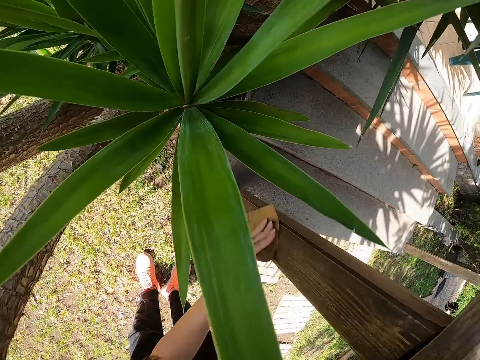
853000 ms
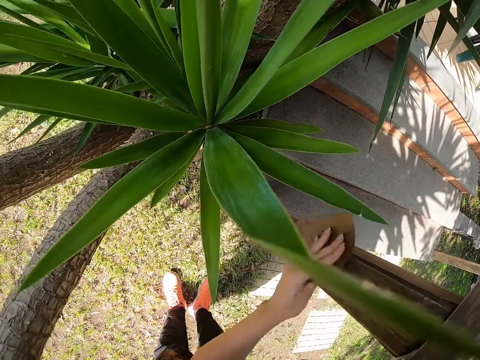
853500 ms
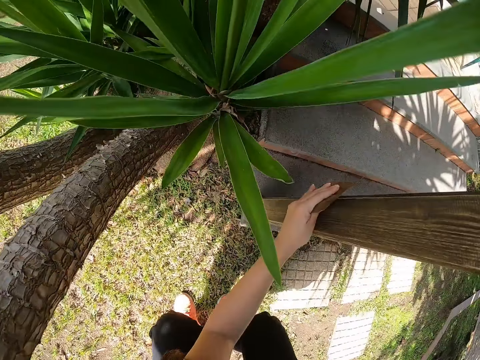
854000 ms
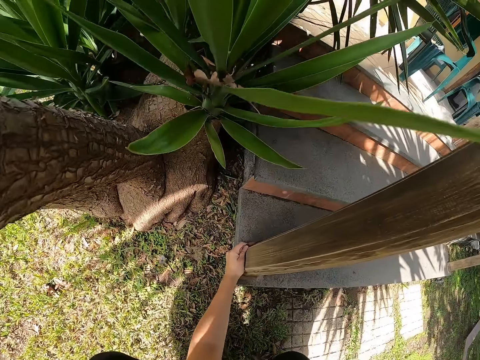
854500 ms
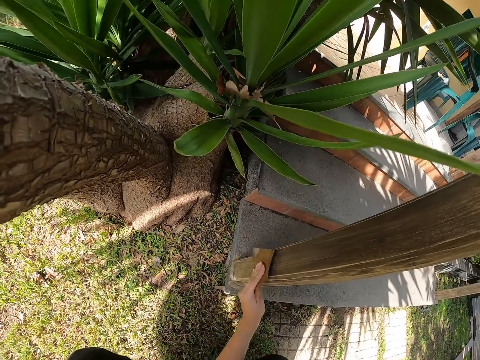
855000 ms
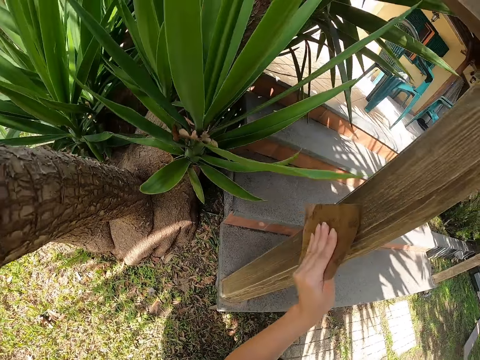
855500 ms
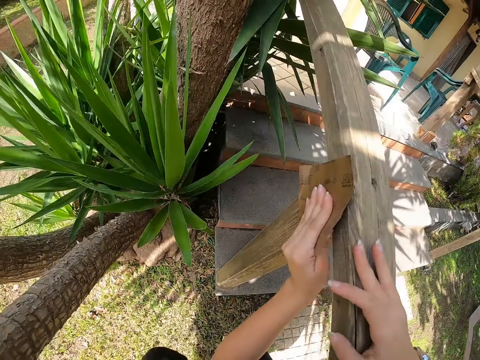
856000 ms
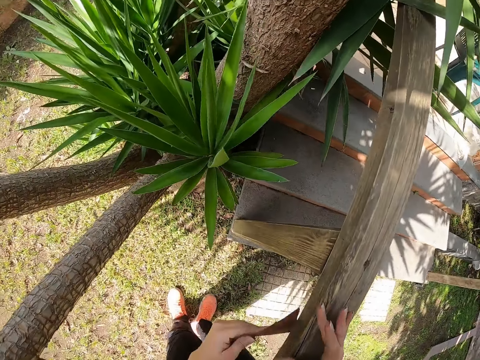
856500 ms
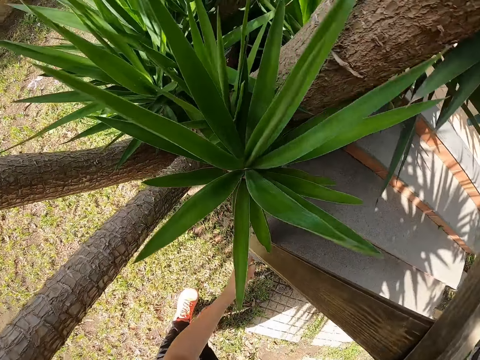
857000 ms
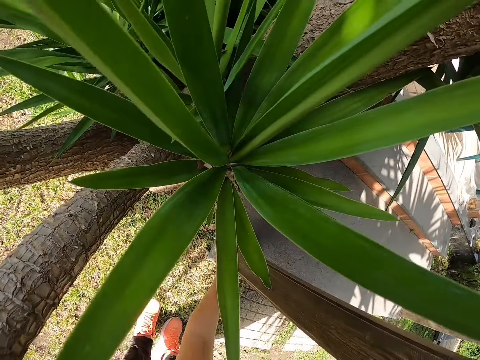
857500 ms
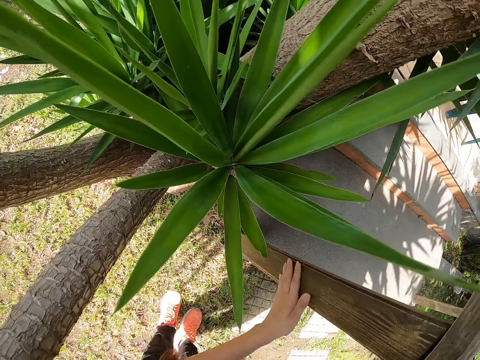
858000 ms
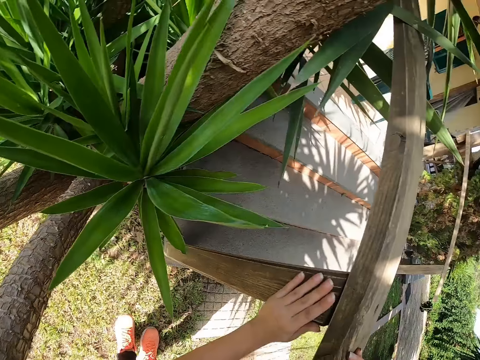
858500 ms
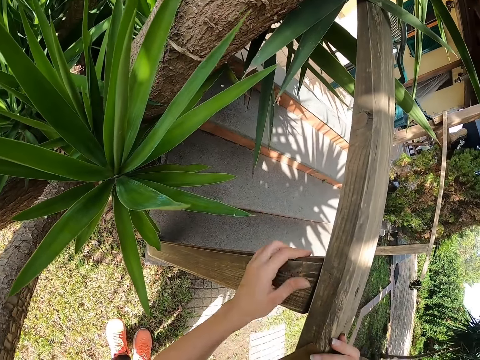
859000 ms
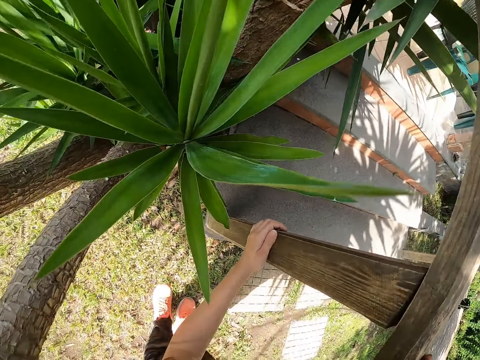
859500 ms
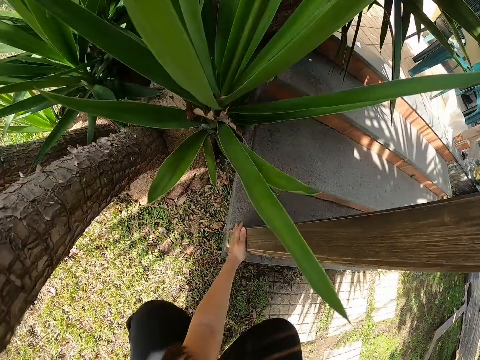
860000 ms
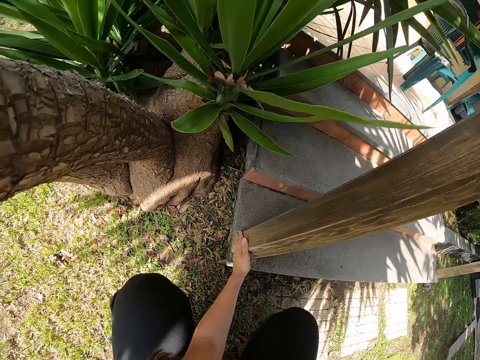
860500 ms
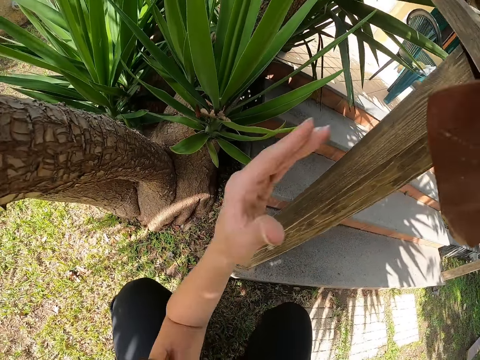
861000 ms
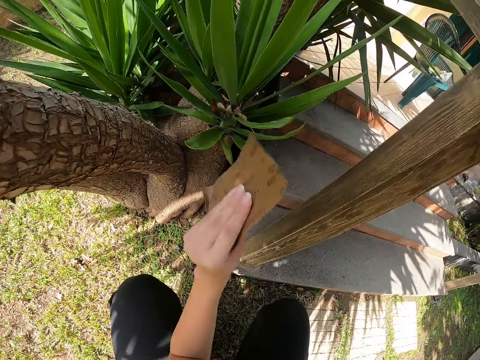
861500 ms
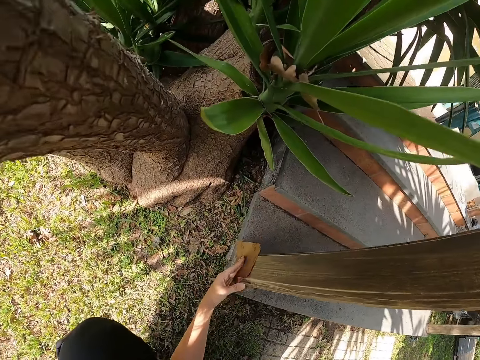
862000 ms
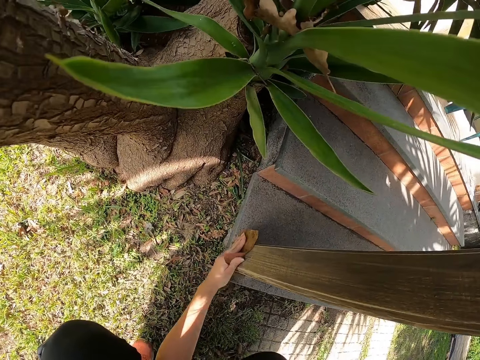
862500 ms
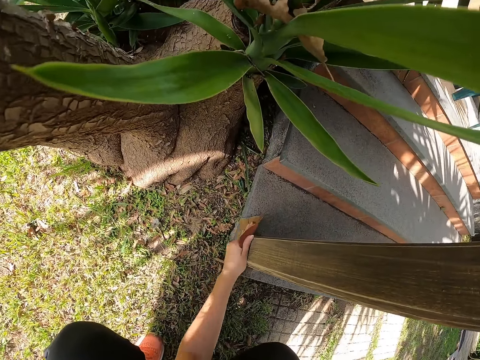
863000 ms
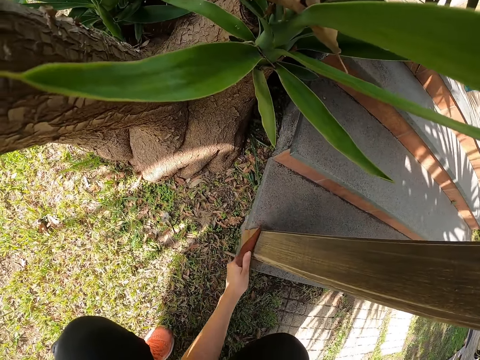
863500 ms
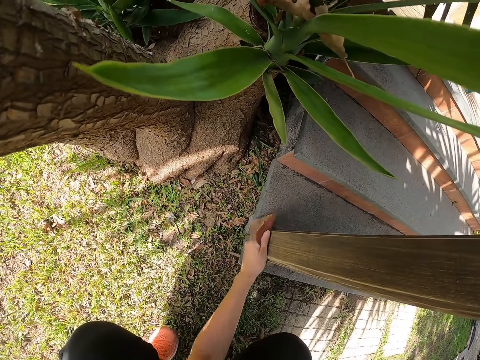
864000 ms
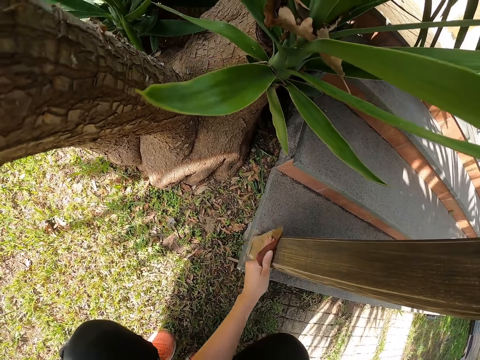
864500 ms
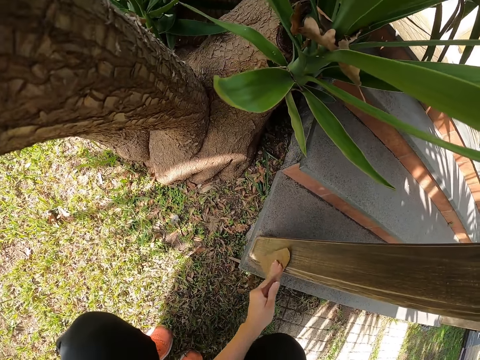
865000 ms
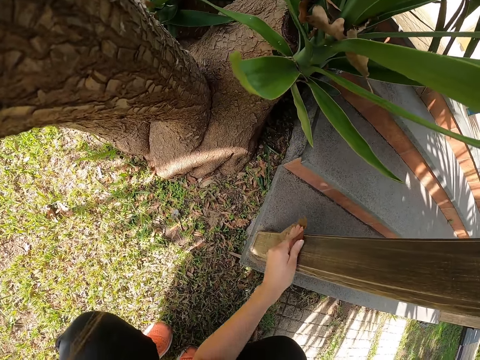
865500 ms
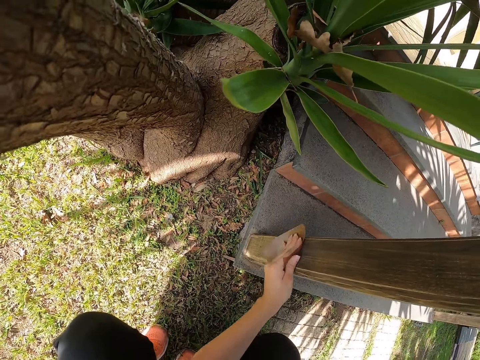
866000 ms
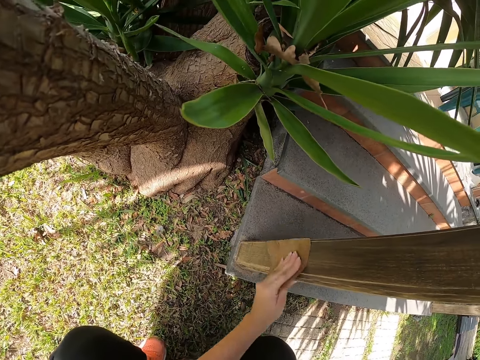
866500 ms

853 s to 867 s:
The camera wearer crouches. She stands. She passes the sandpaper from her left hand to her right hand. She strokes the porch with her left hand. She crouches. She collects the sandpaper from her right hand with her left hand. She smoothens the porch with the sandpaper in her left hand.

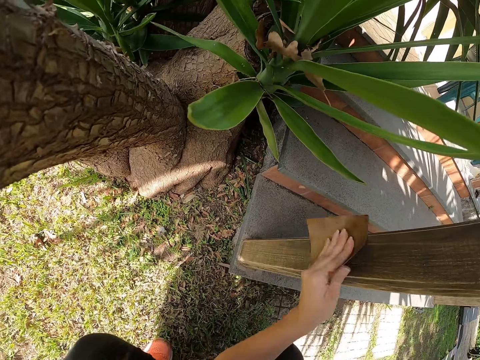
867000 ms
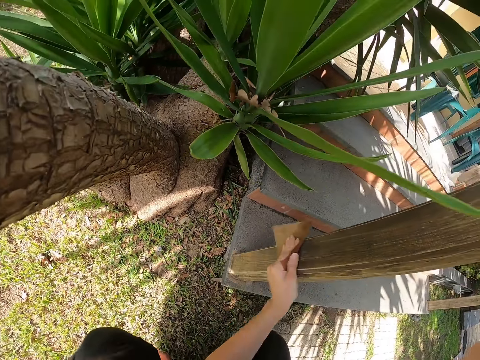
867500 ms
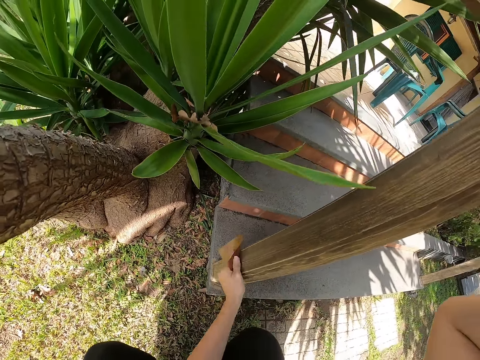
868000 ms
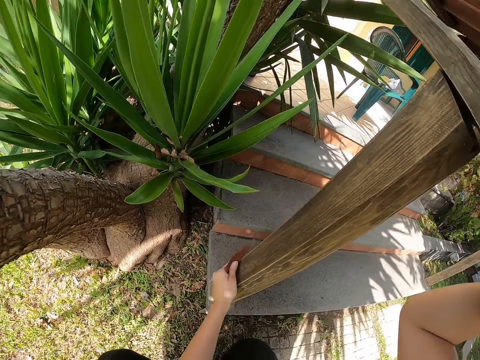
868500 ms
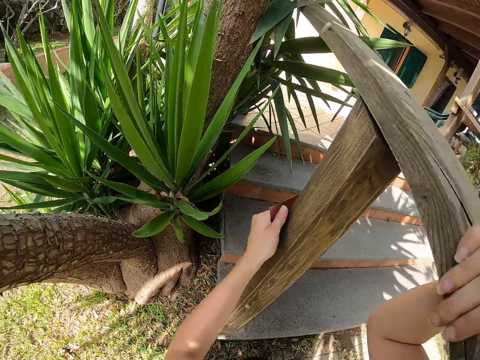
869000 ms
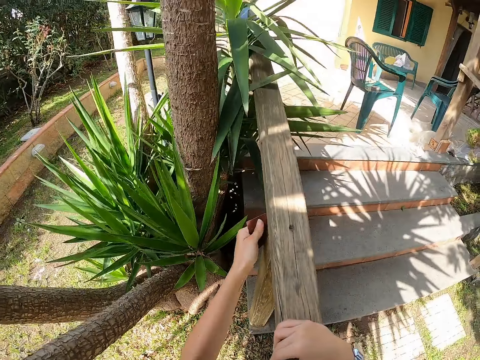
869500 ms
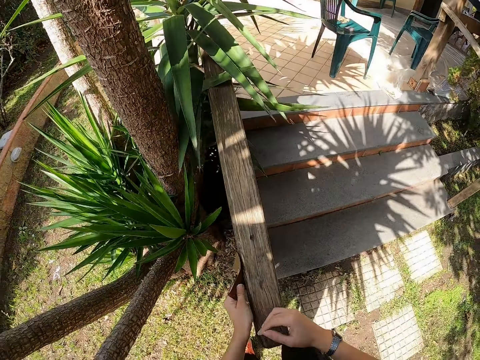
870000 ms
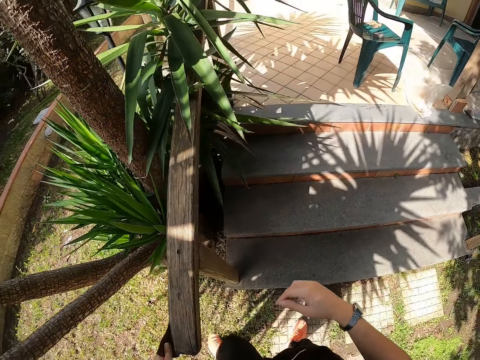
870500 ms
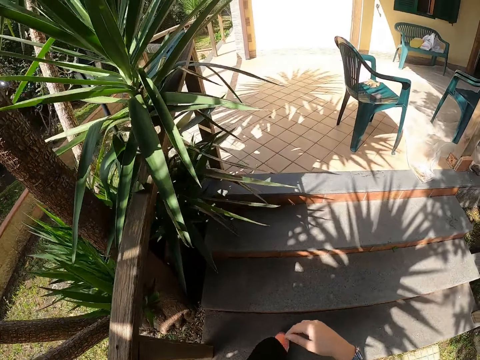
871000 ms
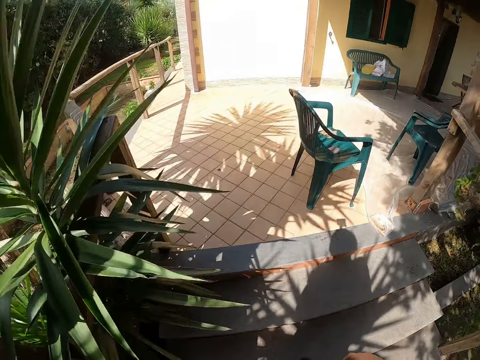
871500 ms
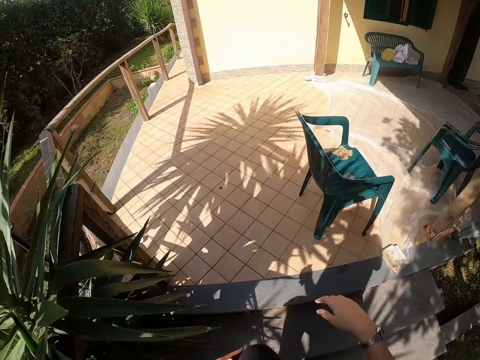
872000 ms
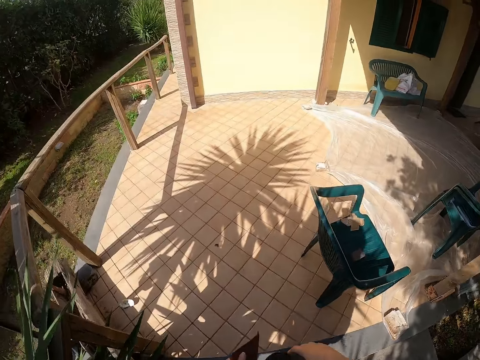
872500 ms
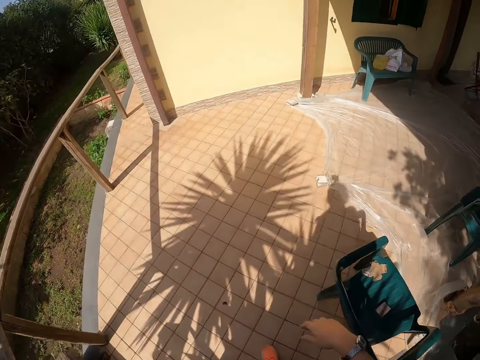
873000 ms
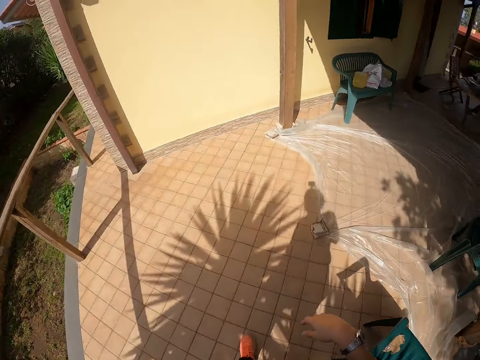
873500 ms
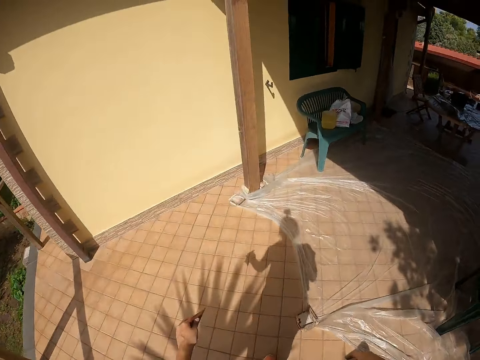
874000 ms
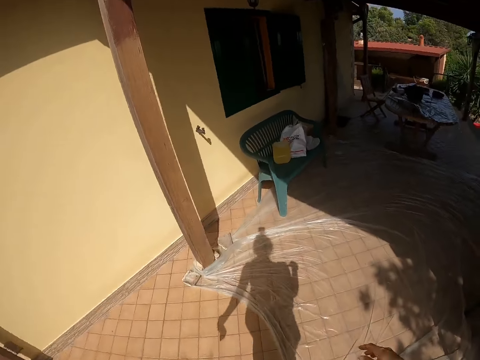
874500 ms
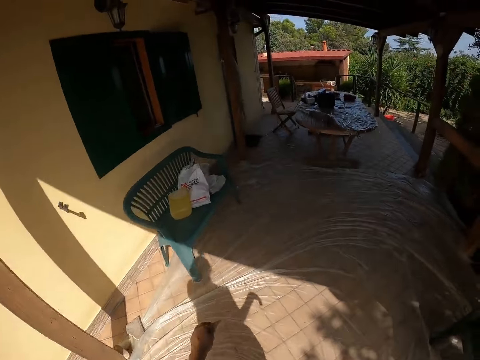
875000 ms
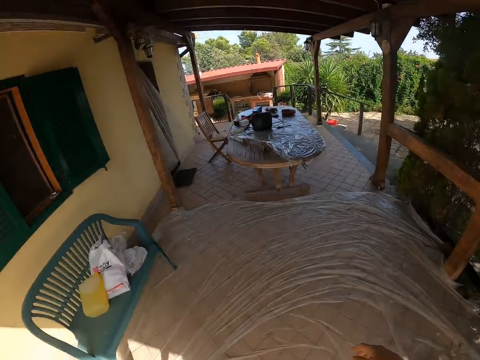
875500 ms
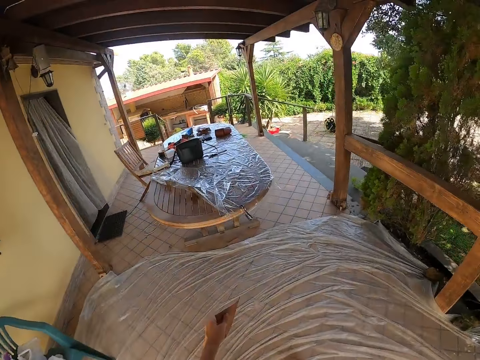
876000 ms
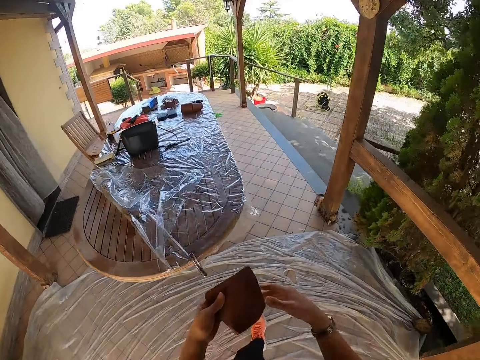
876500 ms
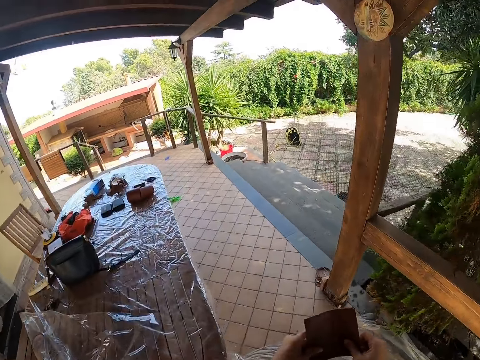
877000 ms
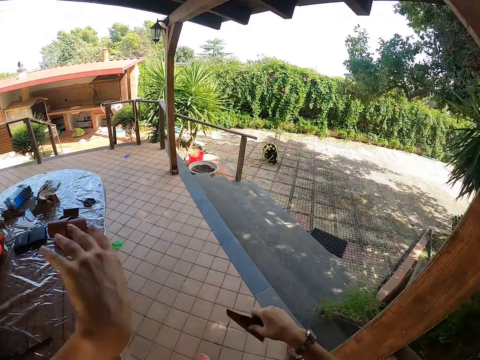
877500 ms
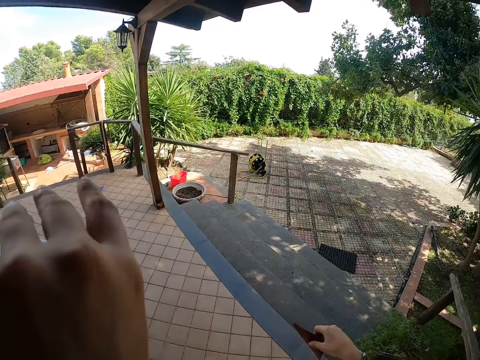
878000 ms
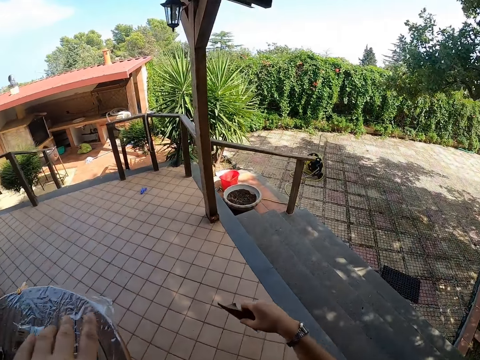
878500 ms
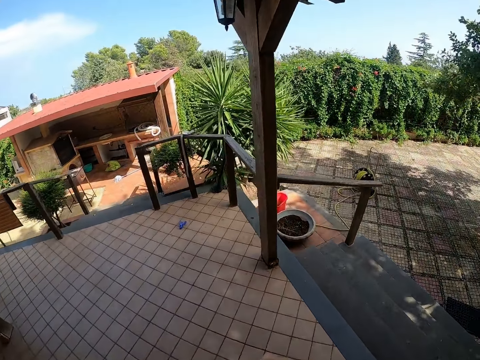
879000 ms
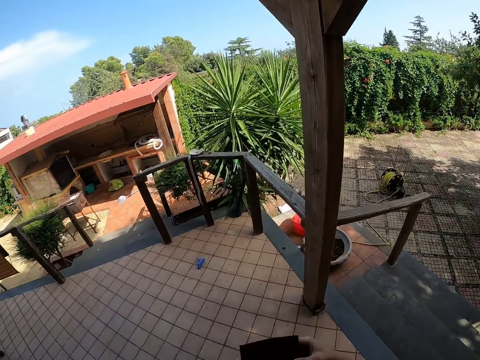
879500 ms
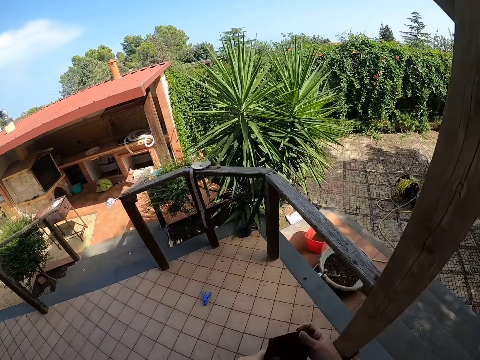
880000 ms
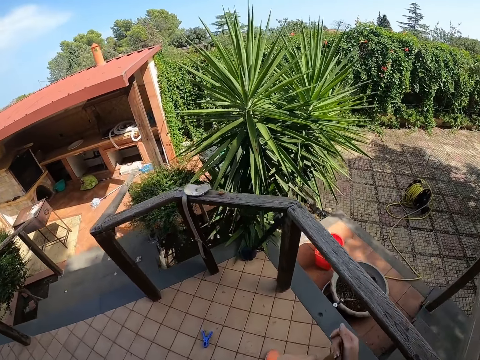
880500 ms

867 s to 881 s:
The camera wearer stands. She walks to the other side of the porch. She climbs upstairs. She passes the sandpaper from her left hand to her right hand. She holds the sandpaper with both hands. She cleans her face with her left arm. She stretches her hand towards her face. She walks around.
